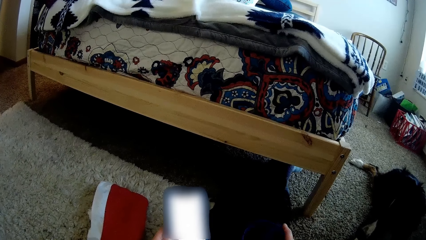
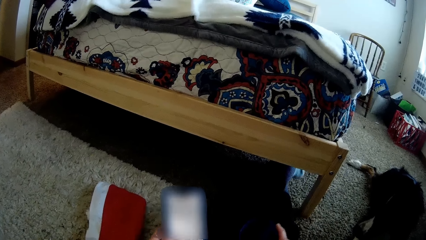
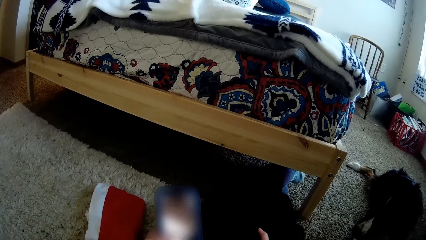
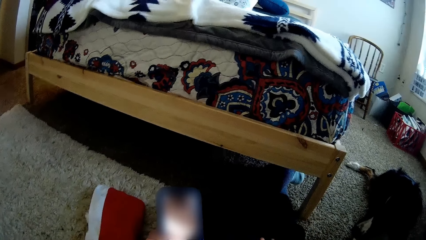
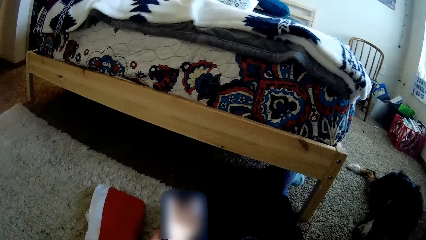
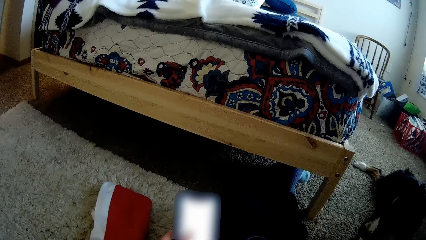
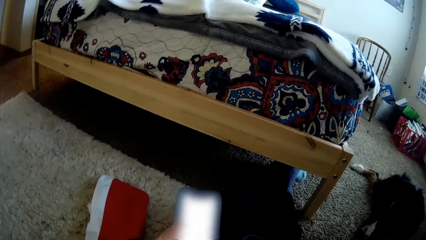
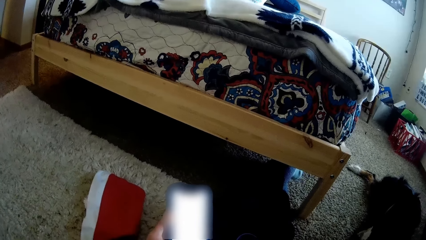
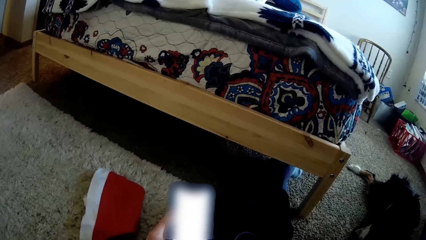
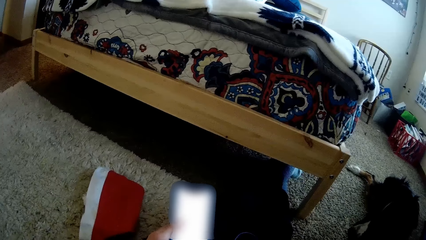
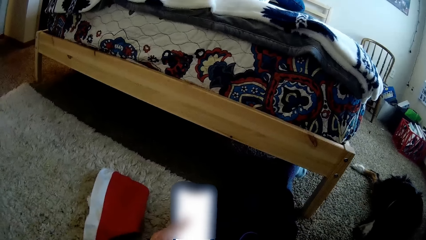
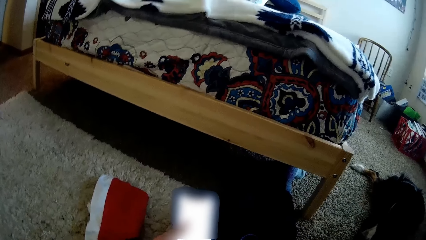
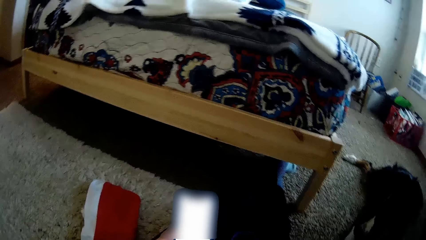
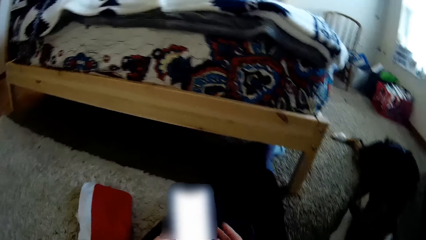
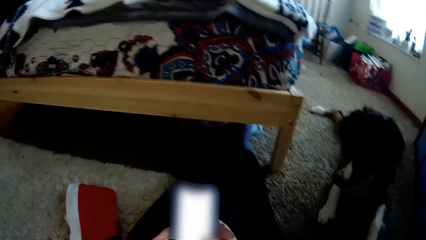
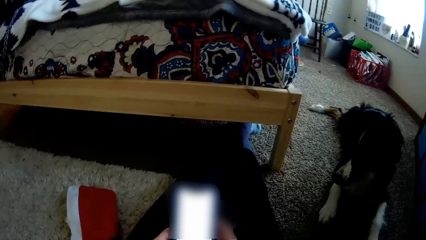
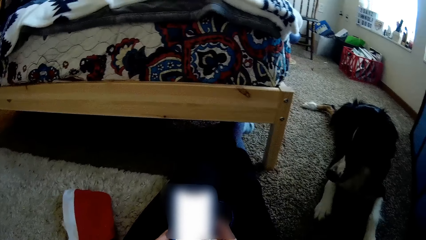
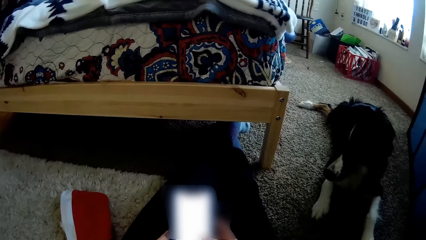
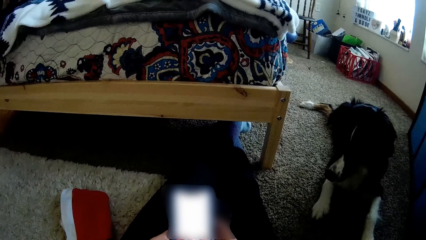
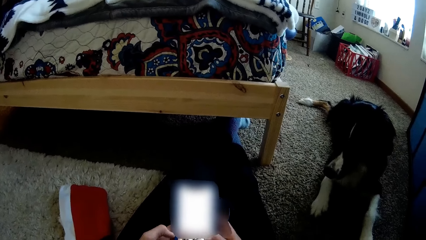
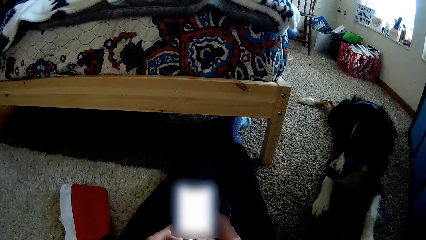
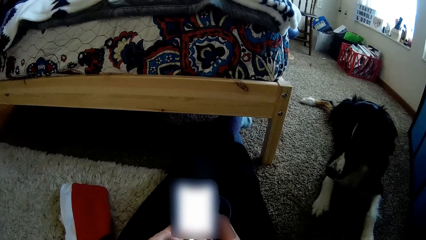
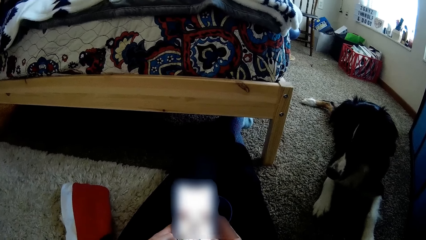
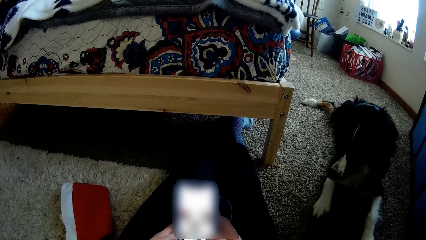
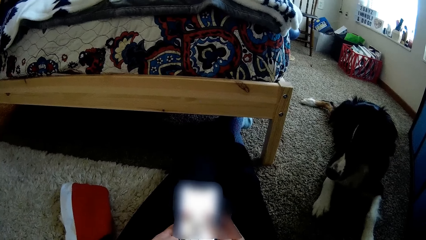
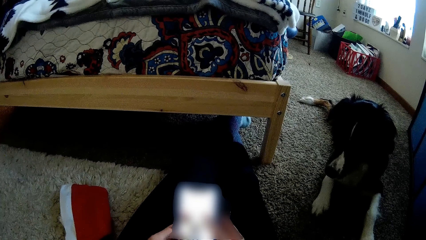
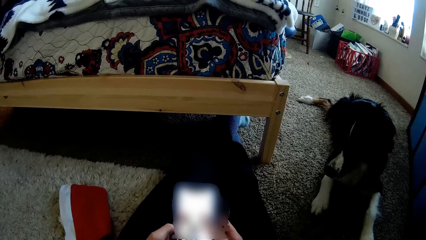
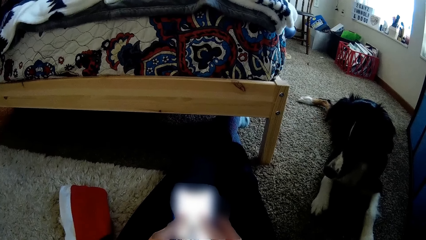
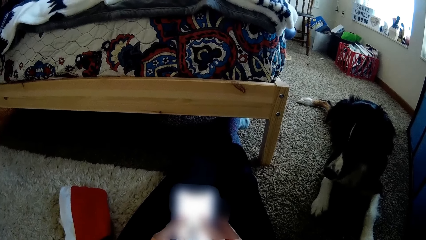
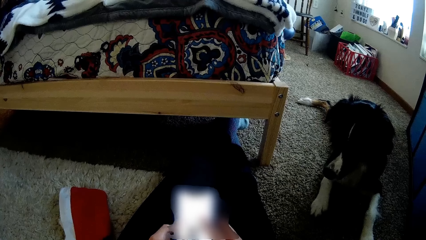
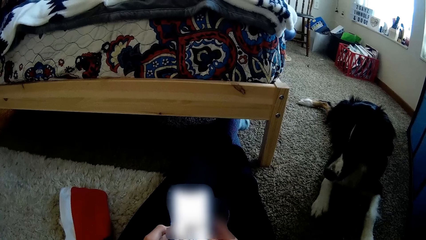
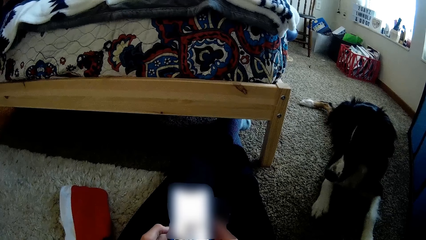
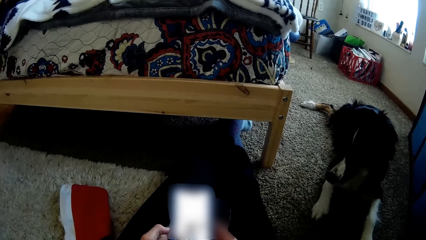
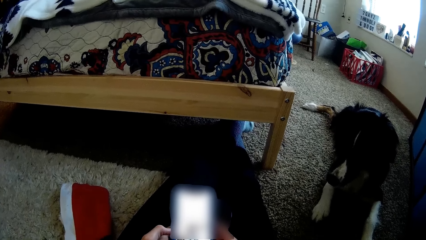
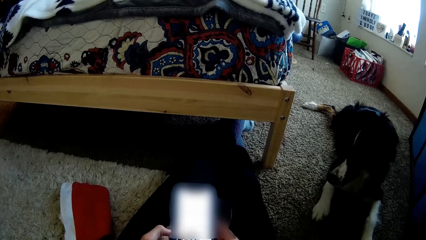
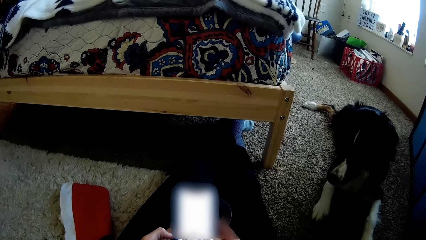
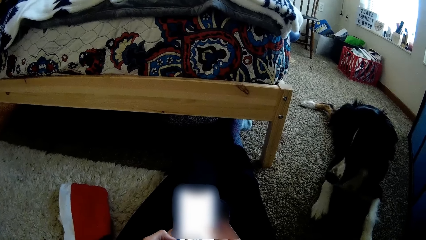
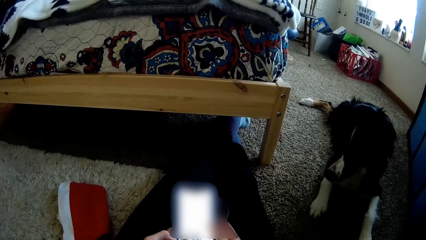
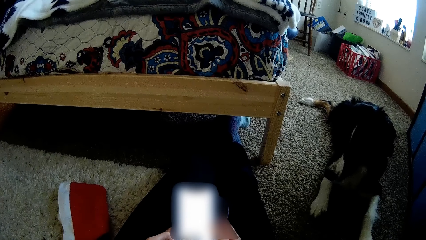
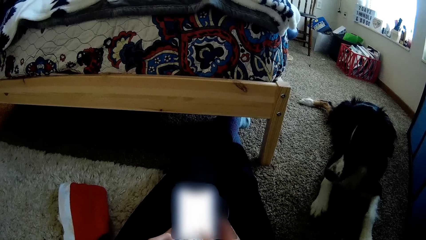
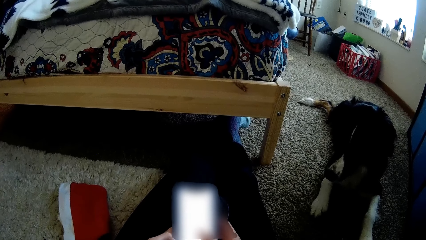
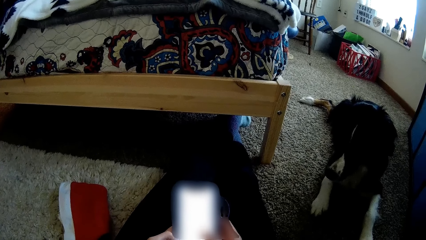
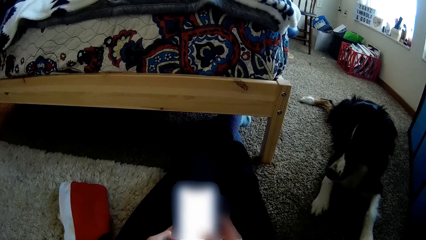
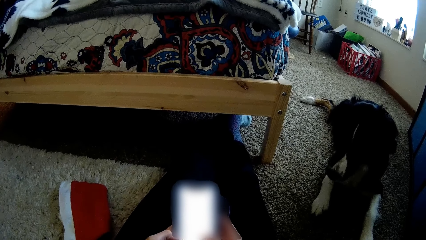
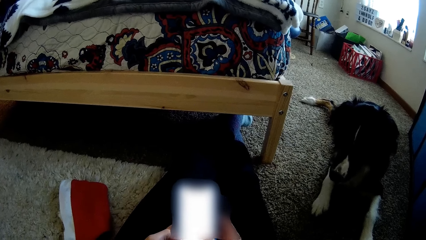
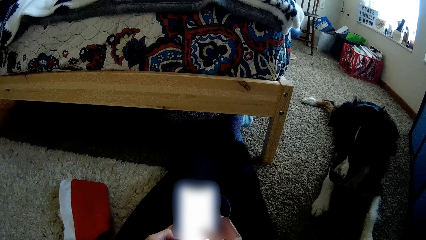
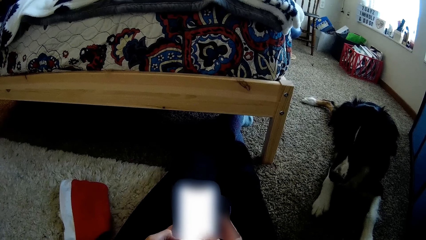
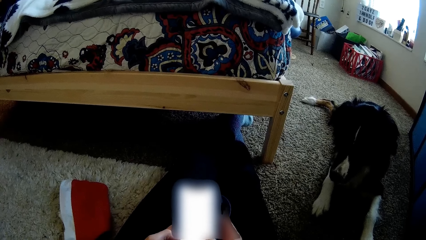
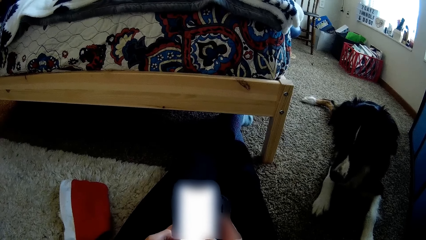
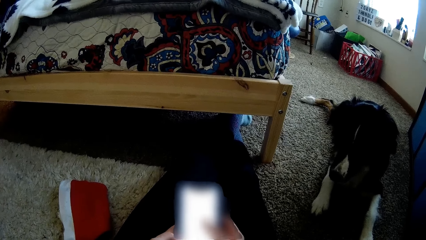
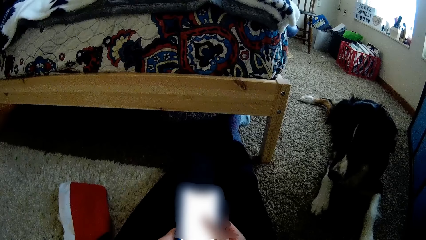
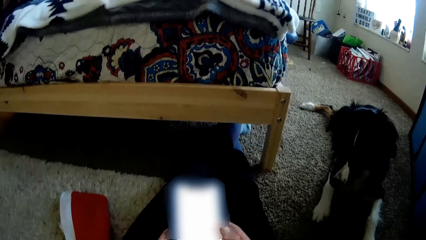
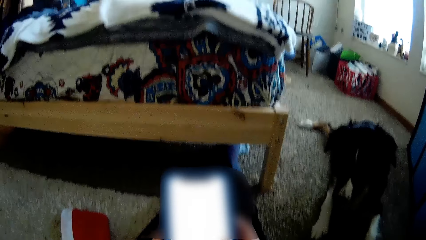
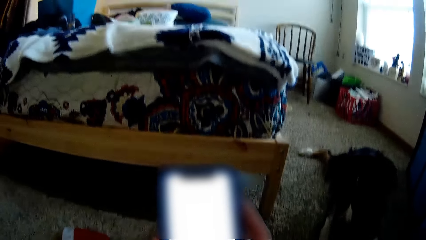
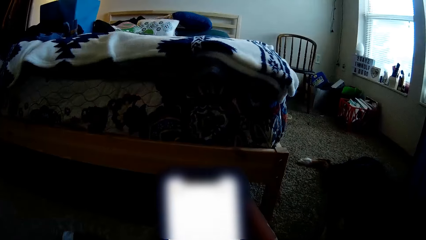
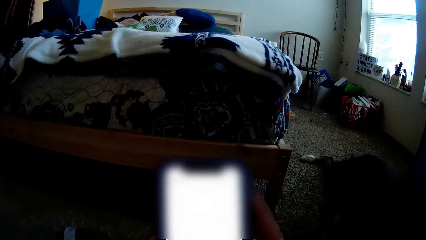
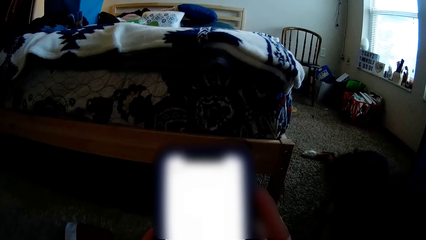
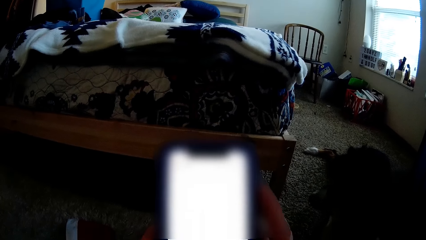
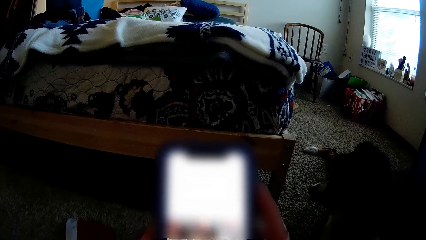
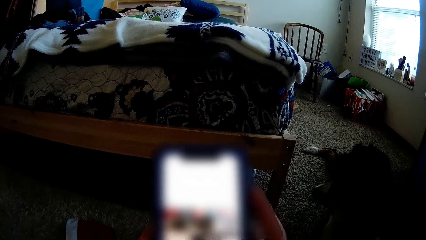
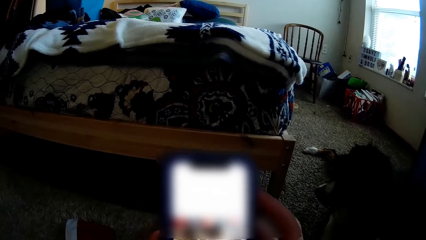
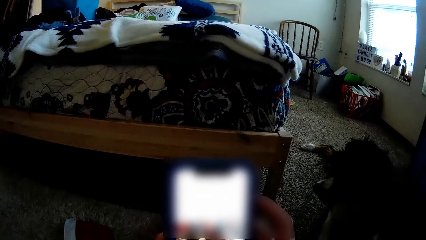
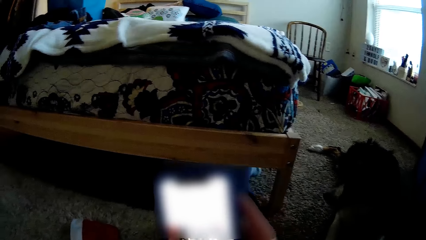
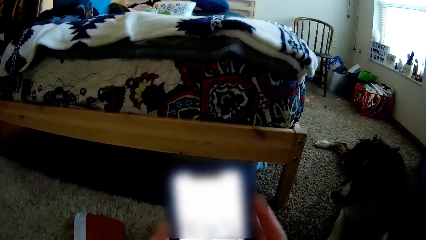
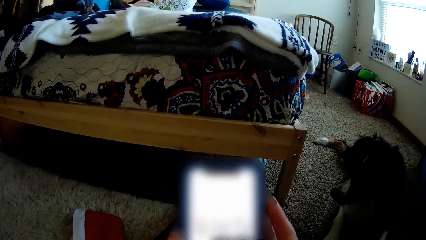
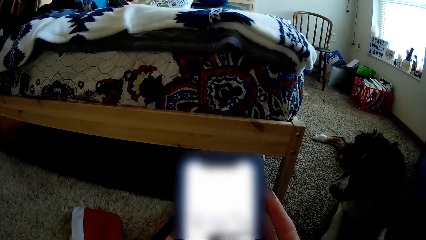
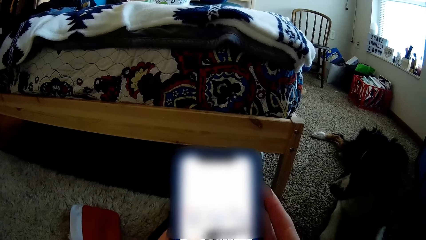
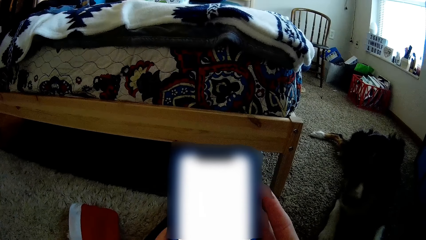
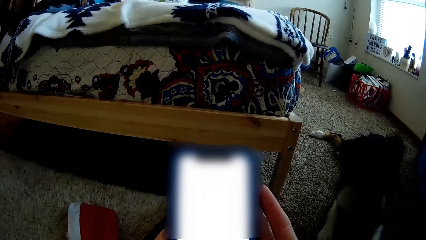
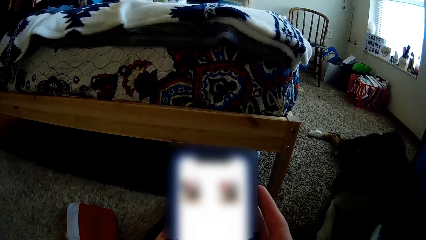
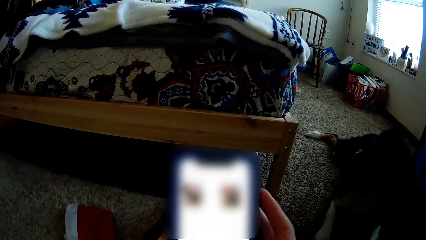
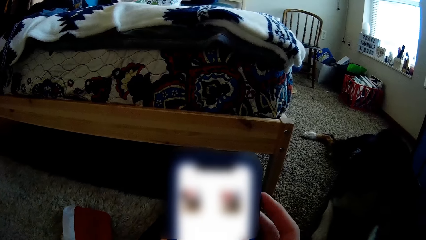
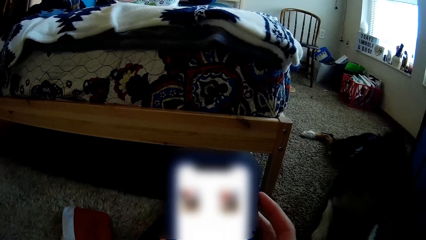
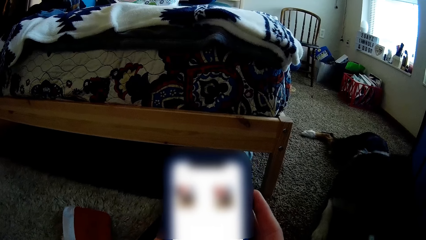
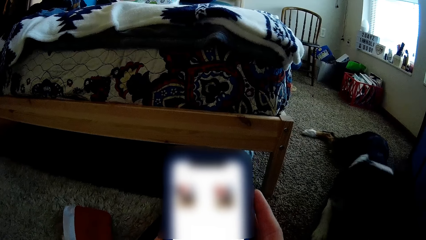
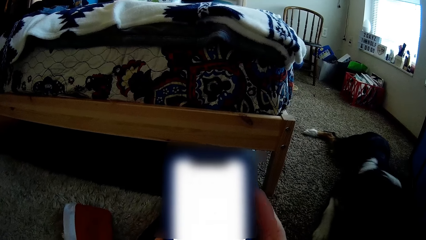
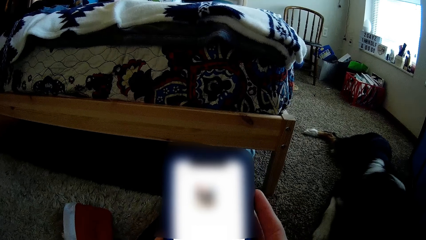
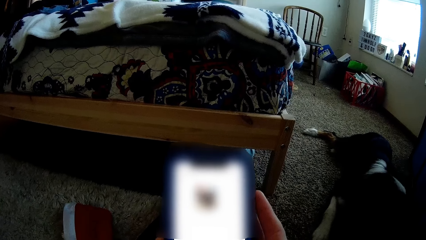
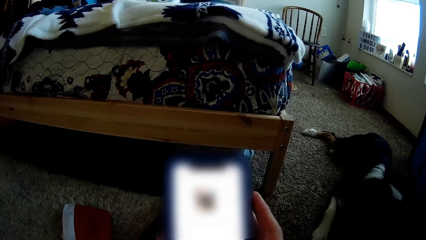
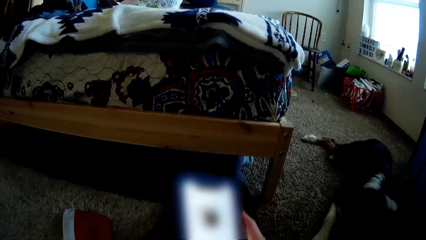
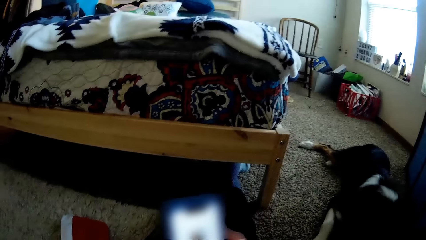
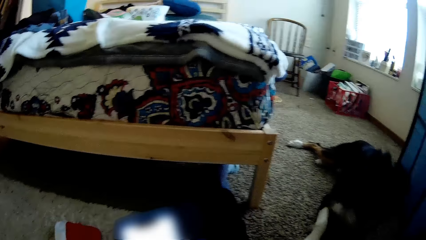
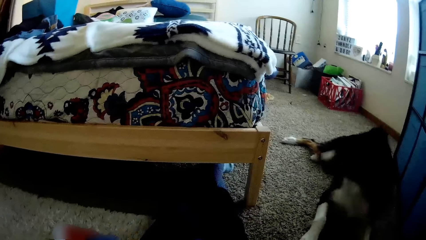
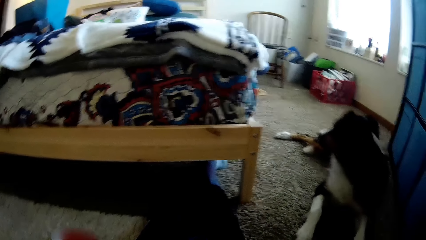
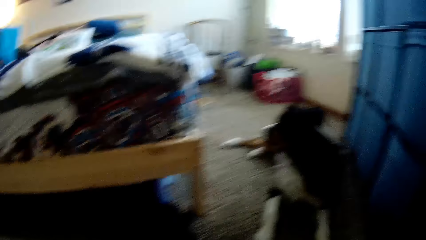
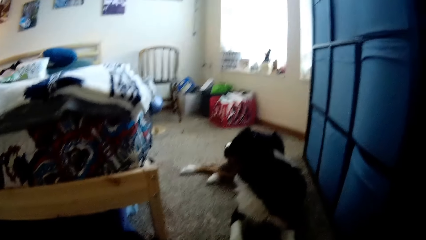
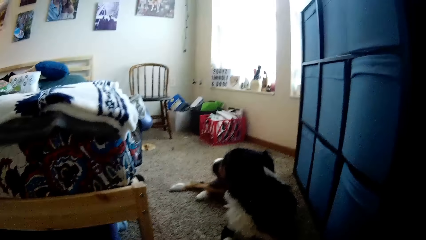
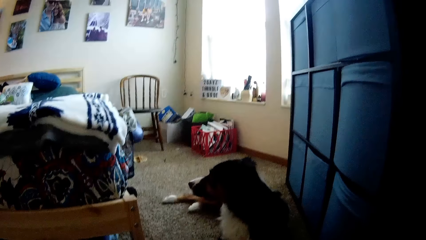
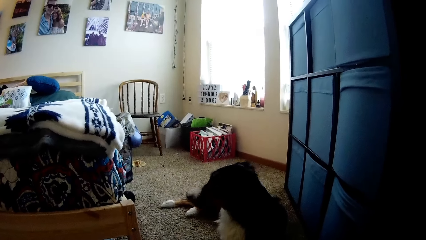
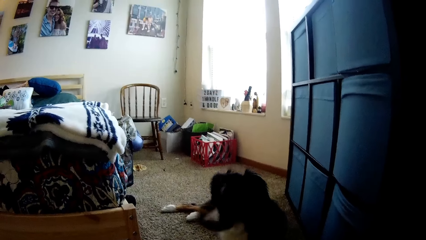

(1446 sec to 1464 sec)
The camera wearer scrolls down. They lift the phone up. They lift the phone up again.
